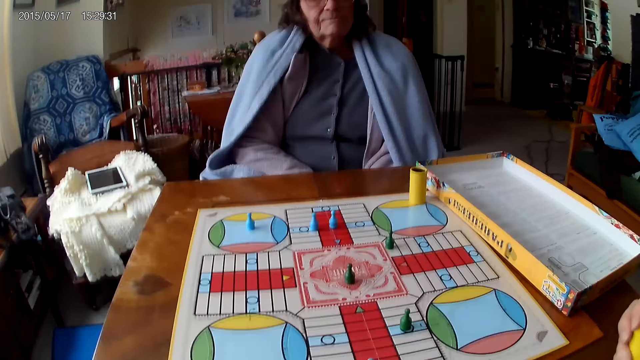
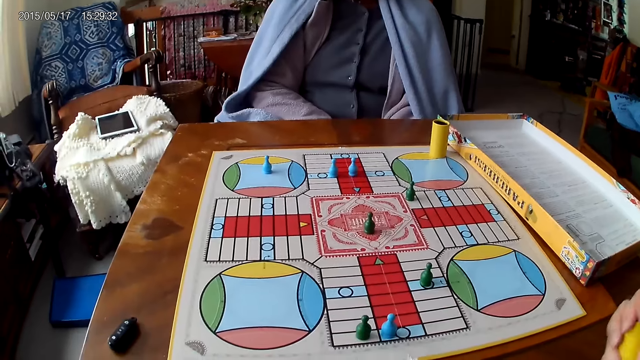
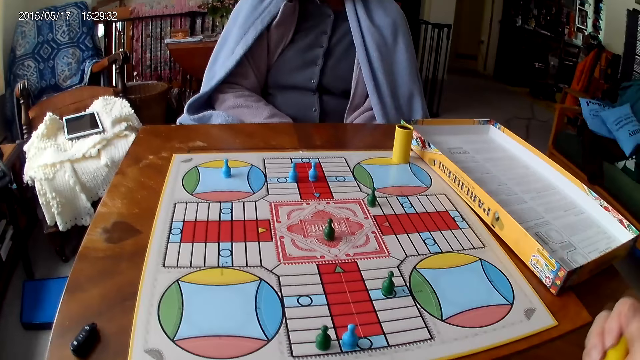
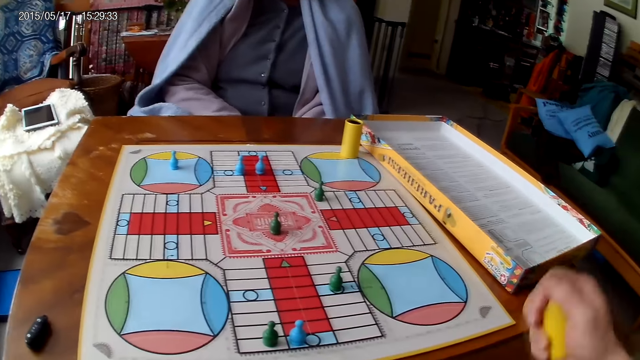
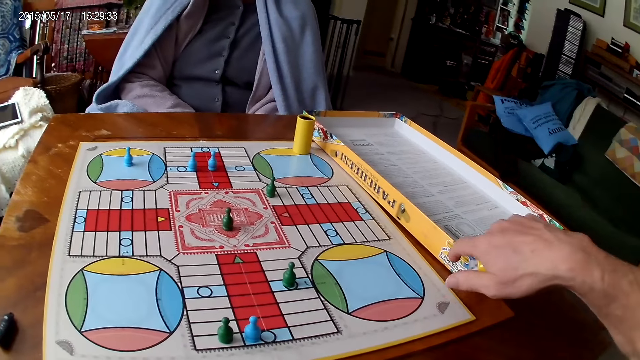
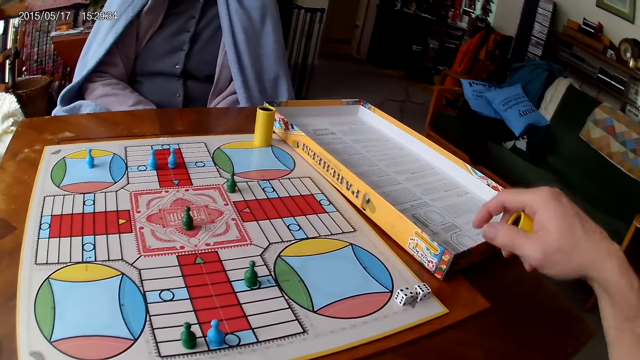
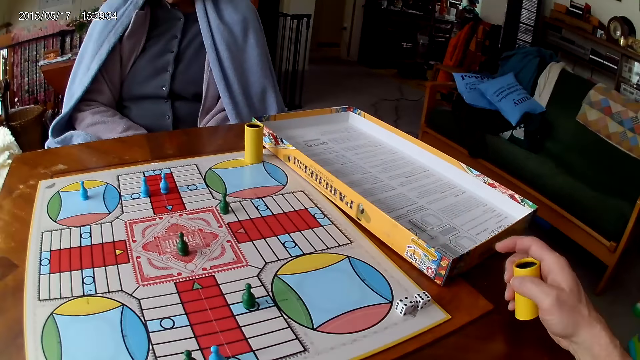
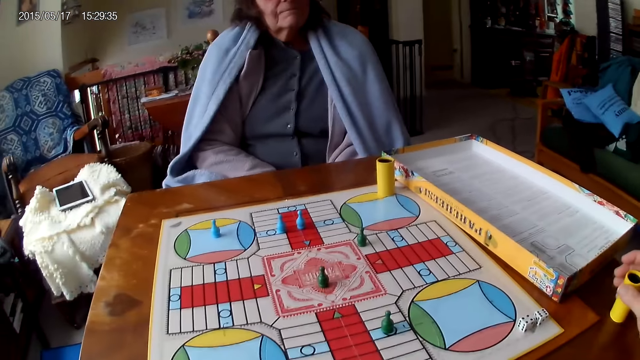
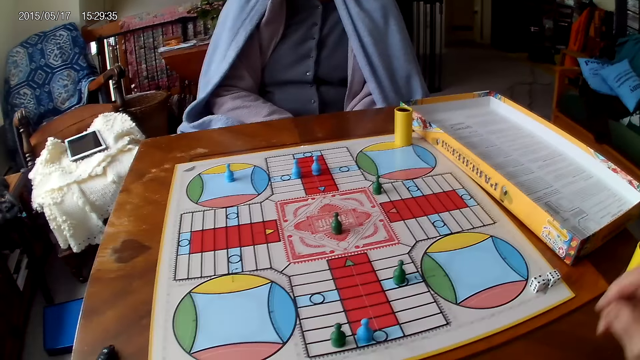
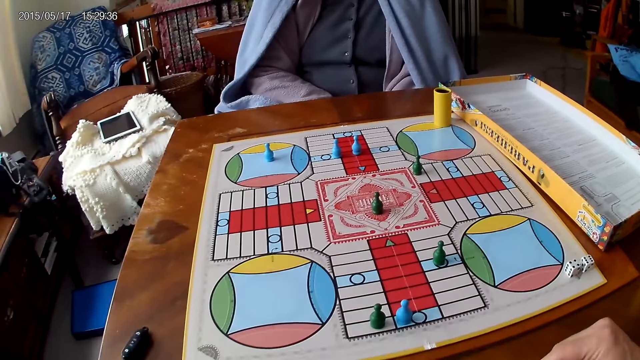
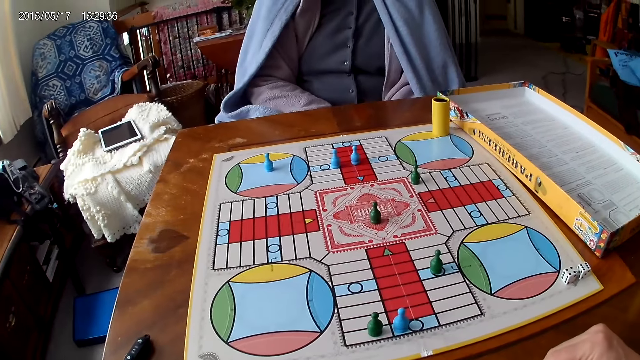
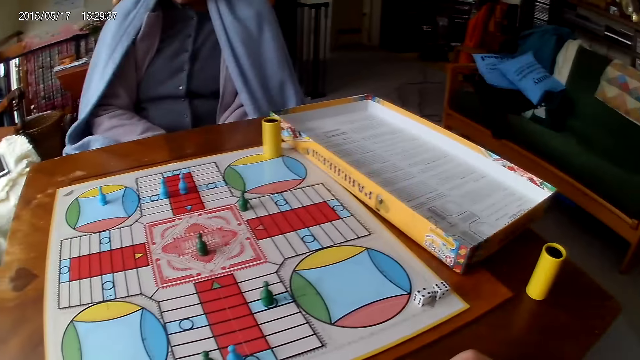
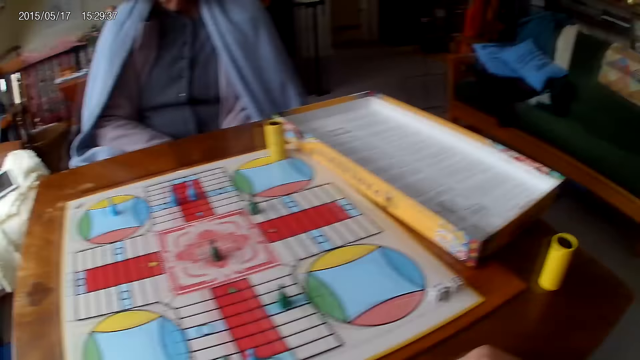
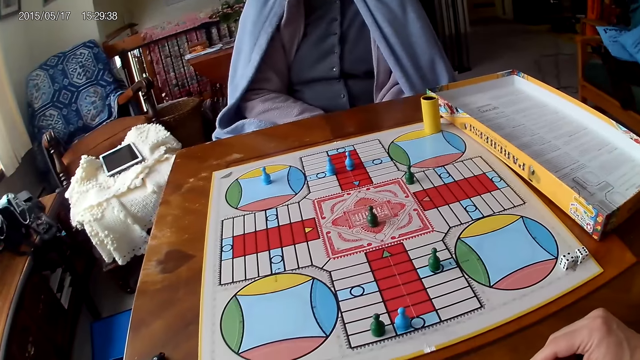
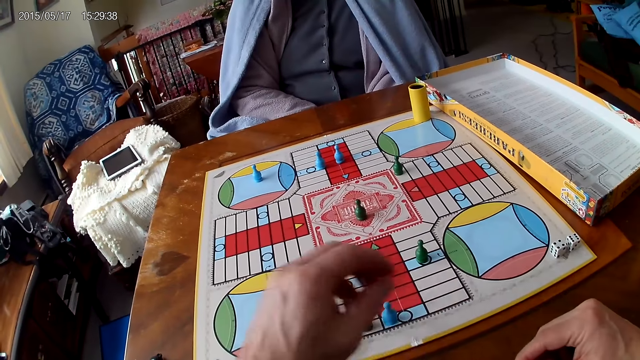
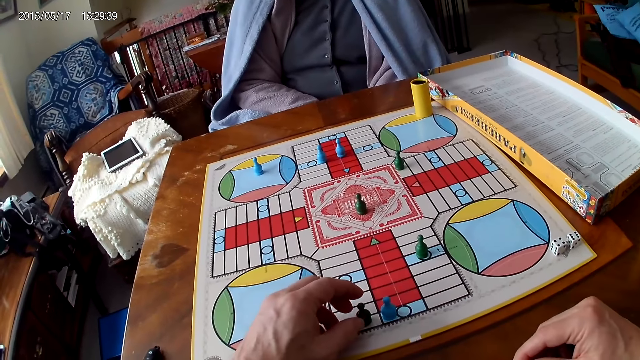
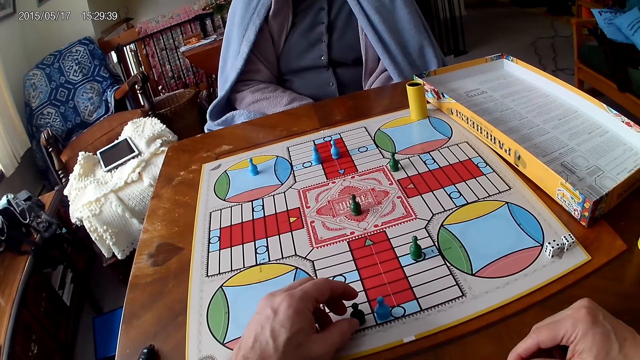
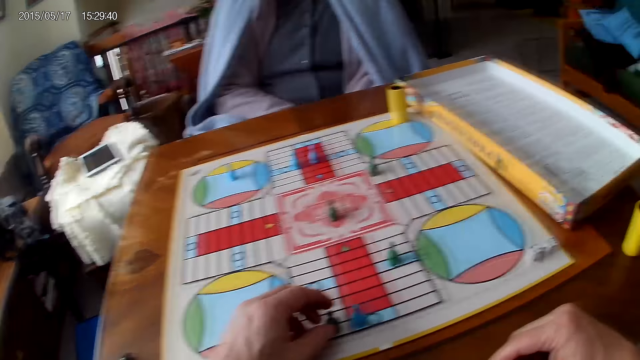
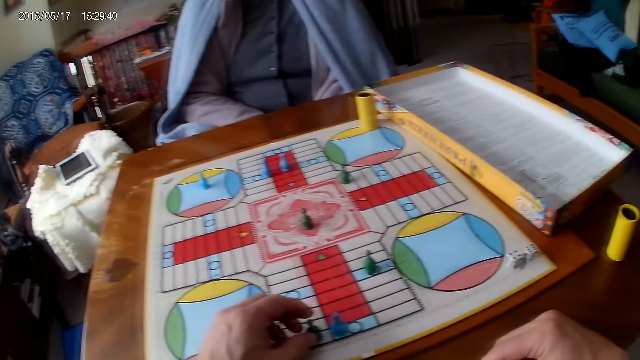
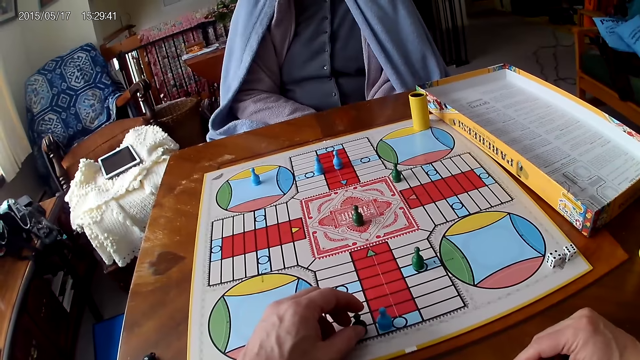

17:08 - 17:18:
The camera wearer shakes his container with his right hand. He drops the dice in the container on the Ludo board. He drops the container on the table with his right hand. He picks the dice.

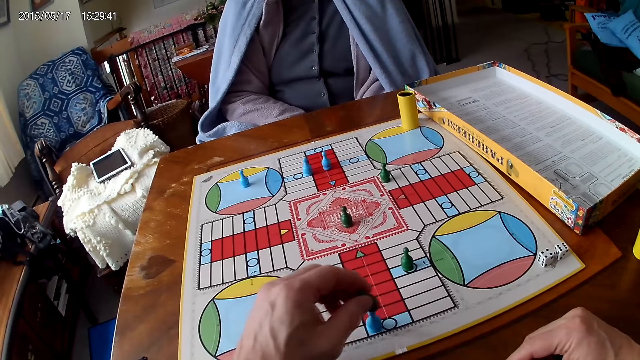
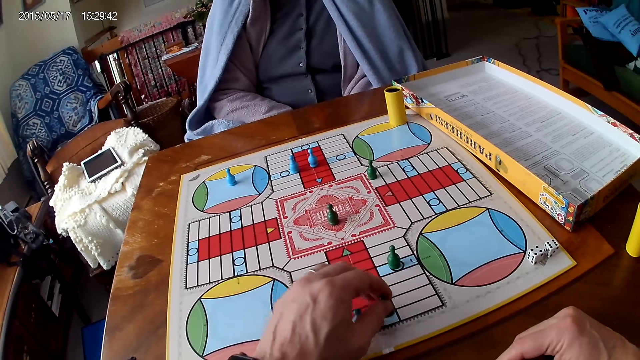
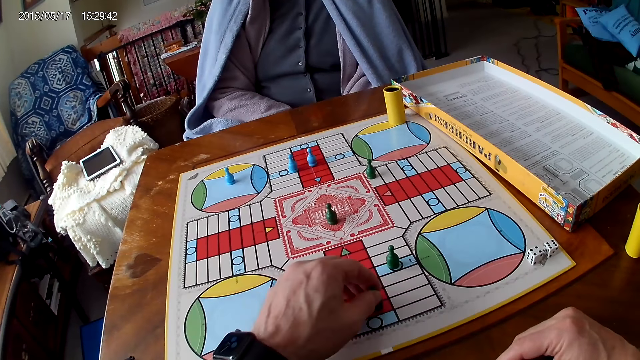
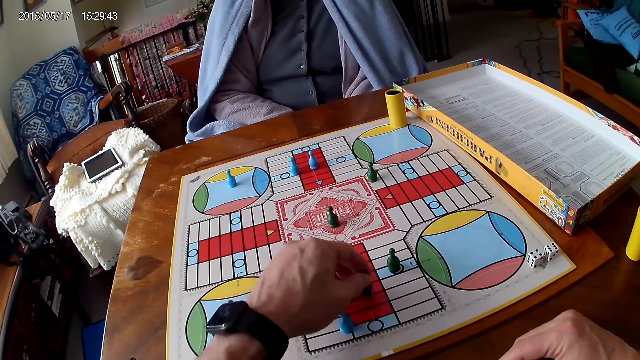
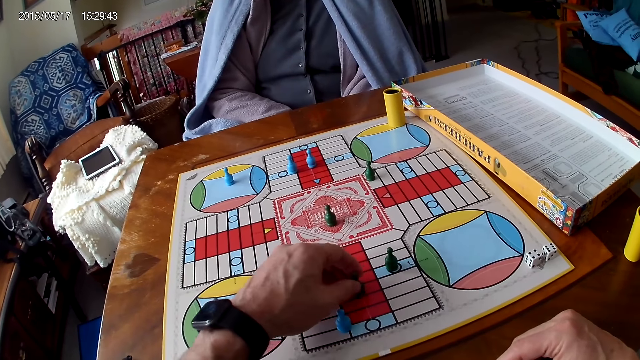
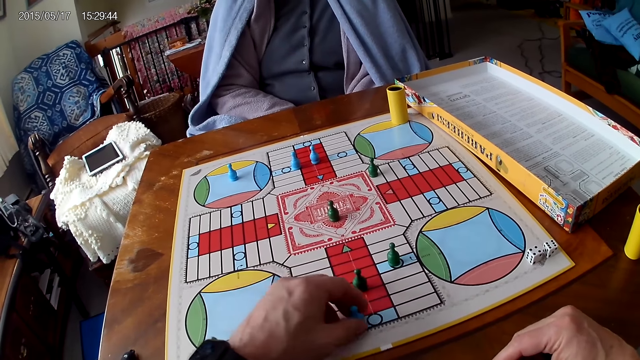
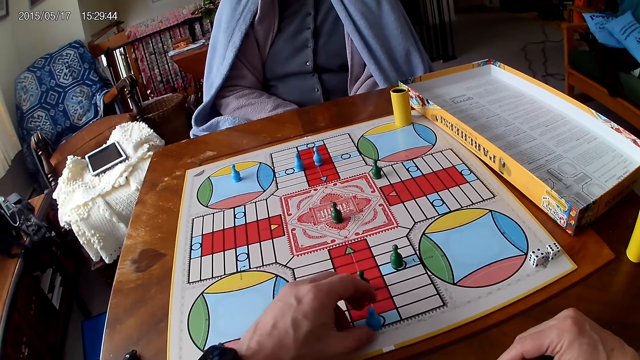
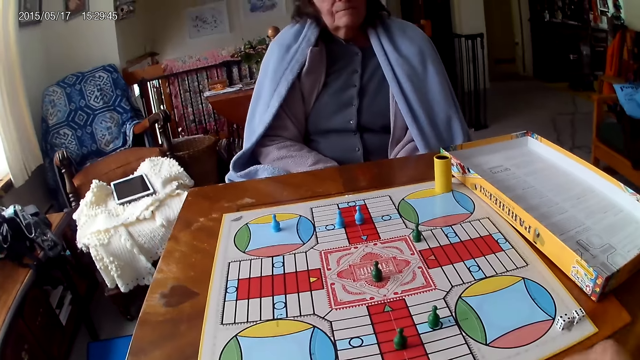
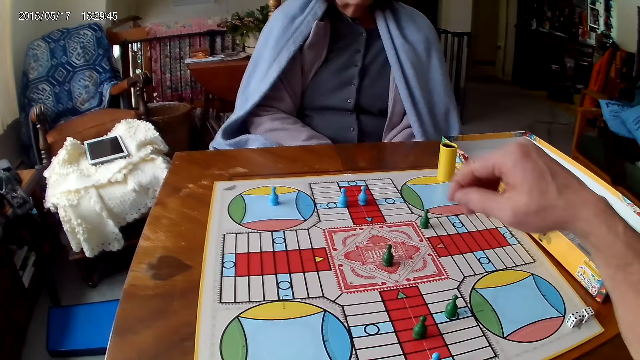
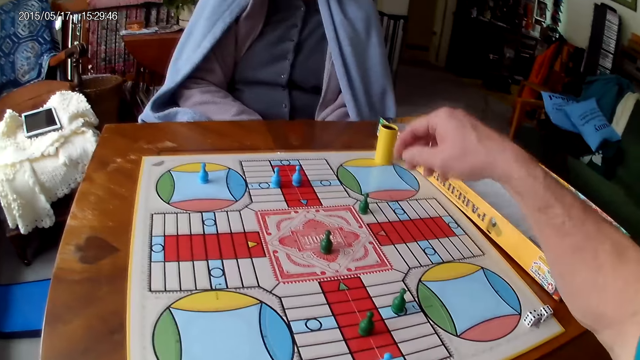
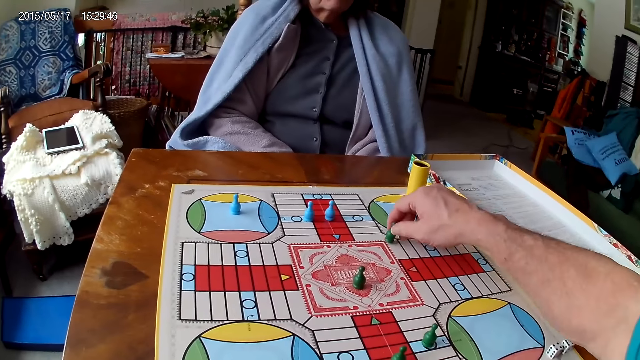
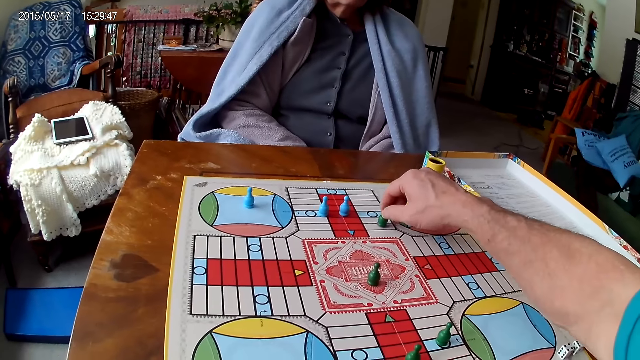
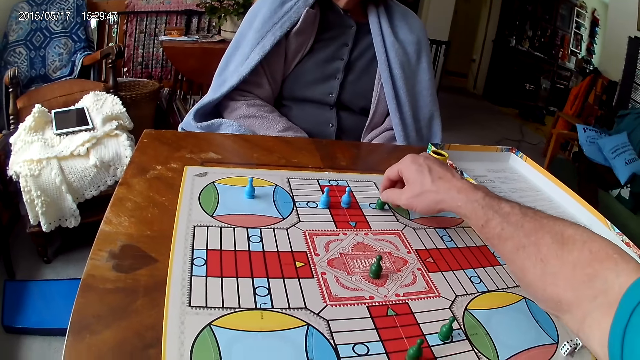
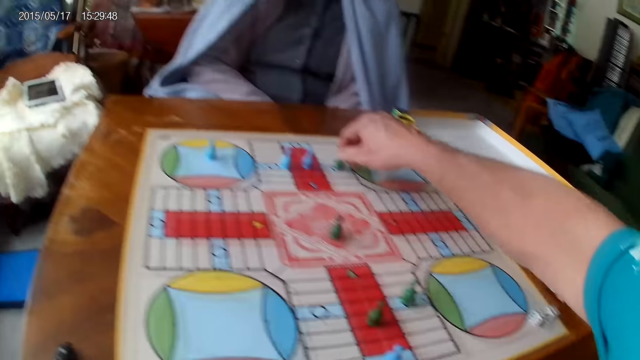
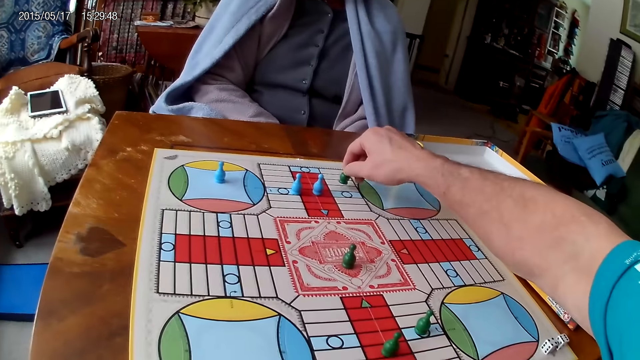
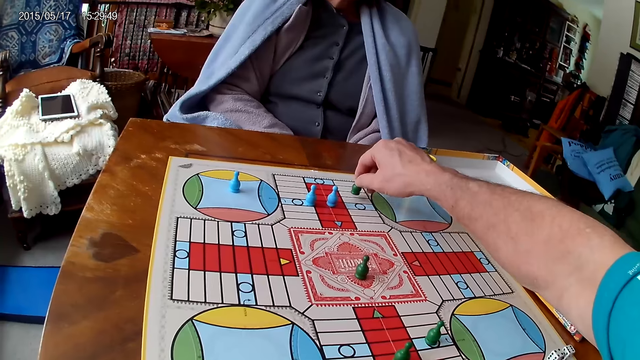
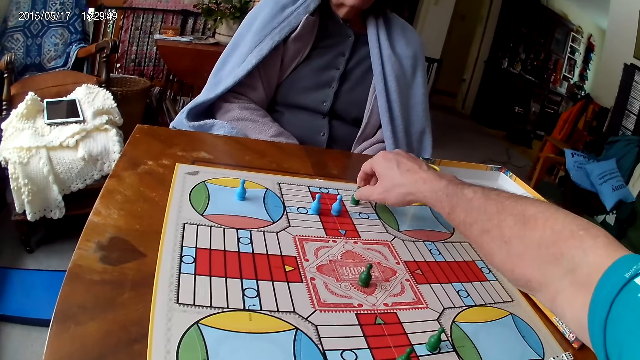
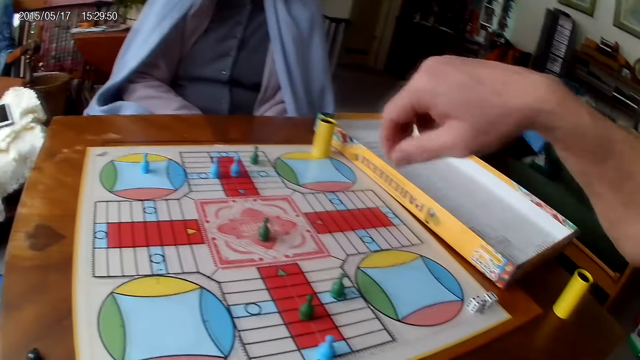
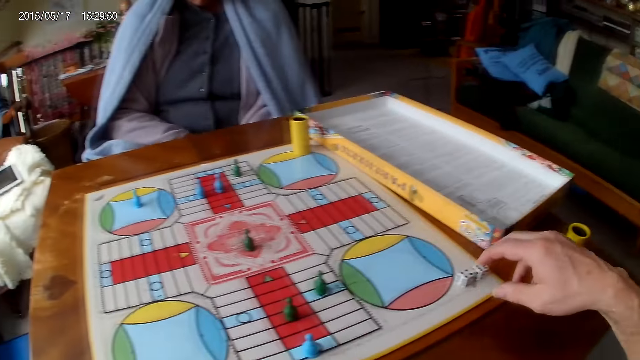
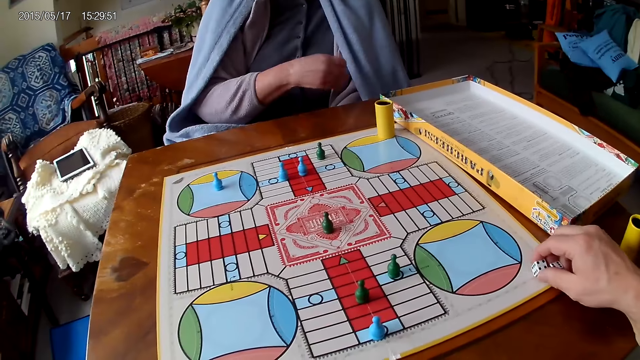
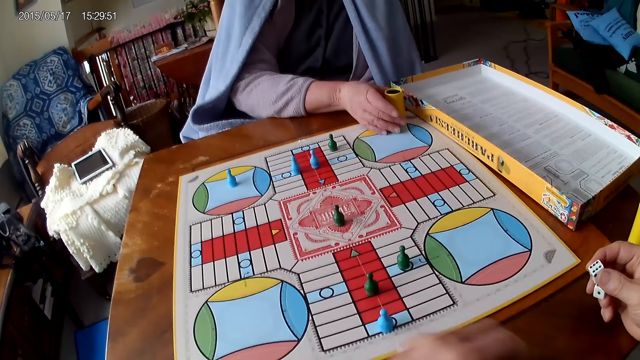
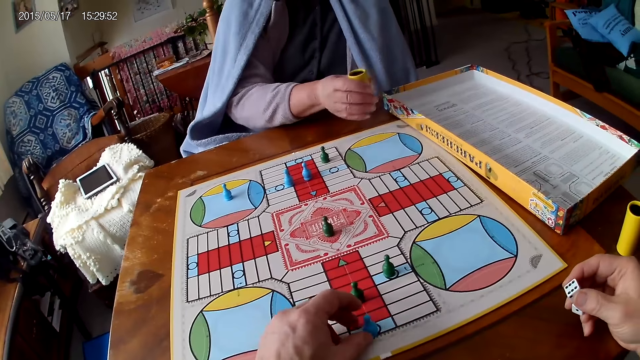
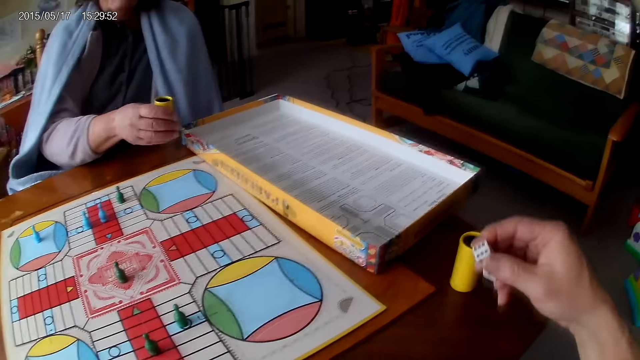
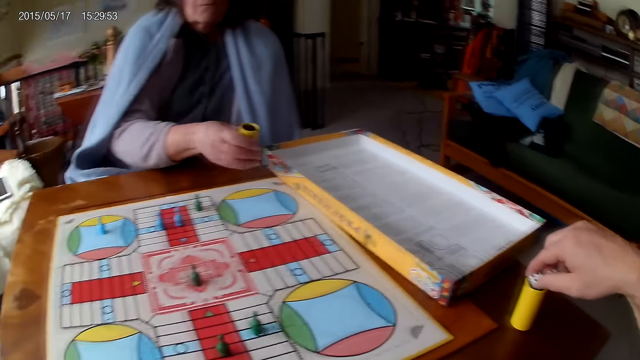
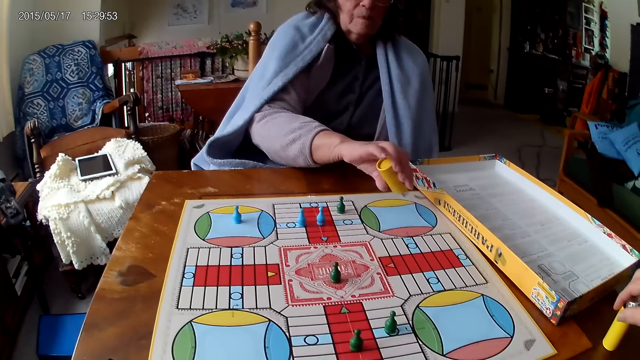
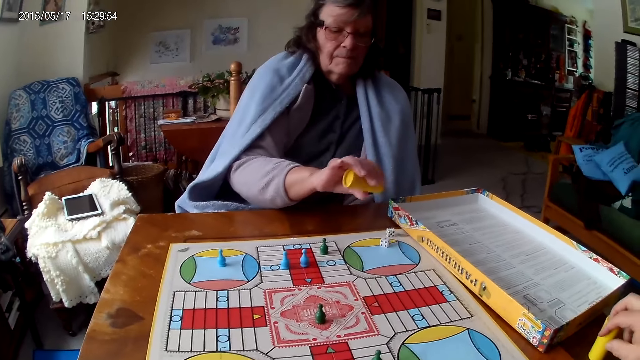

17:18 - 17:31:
The camera wearer moves a piece on the Ludo board with his right hand. He moves the dice. He moves another piece on the Ludo board with his right hand. He moves the dice again. He moves another piece on the Ludo board with his right hand. He picks his dice from the Ludo board with his right hand. A woman shakes her container with her right hand. The camera wearer drops the dice into his container. The woman drops the dice in her container on the Ludo board.
